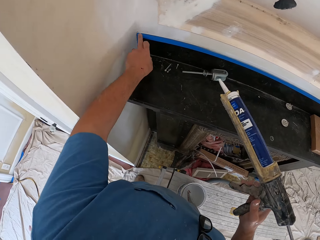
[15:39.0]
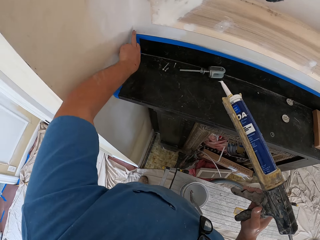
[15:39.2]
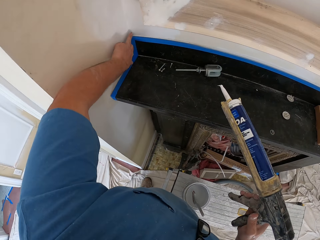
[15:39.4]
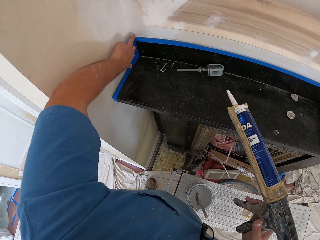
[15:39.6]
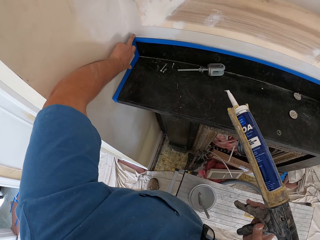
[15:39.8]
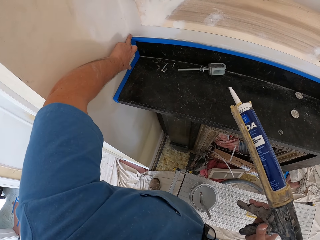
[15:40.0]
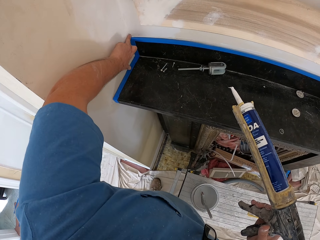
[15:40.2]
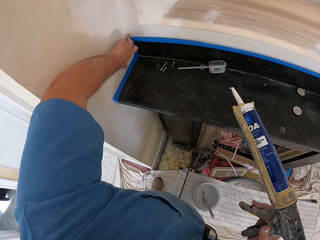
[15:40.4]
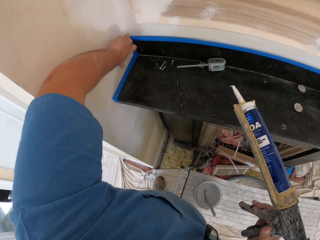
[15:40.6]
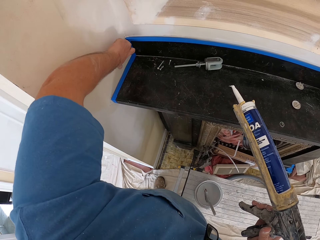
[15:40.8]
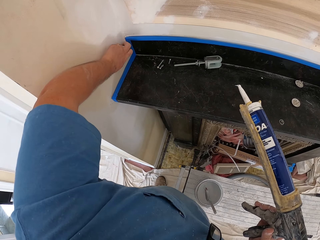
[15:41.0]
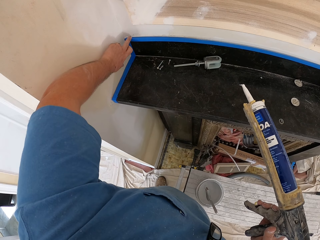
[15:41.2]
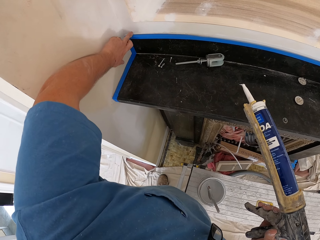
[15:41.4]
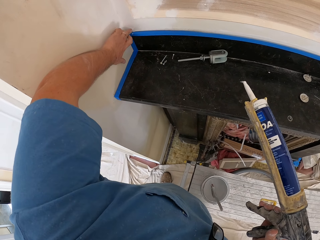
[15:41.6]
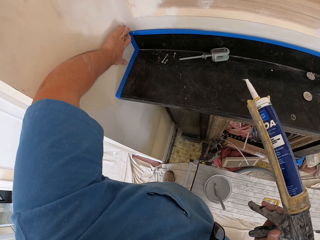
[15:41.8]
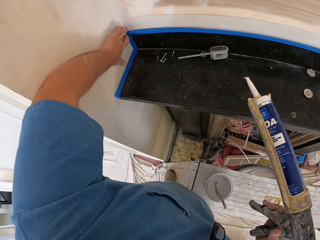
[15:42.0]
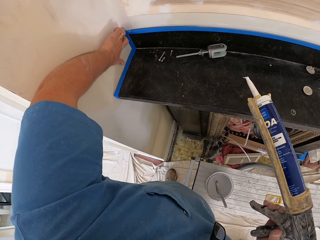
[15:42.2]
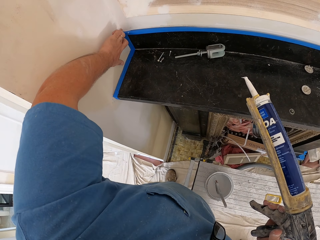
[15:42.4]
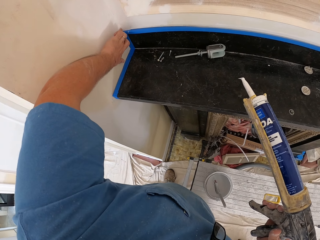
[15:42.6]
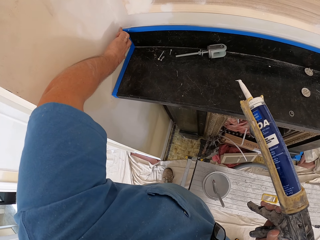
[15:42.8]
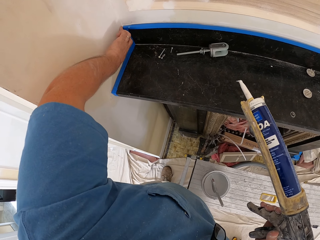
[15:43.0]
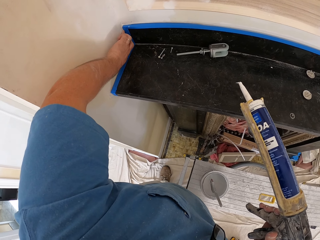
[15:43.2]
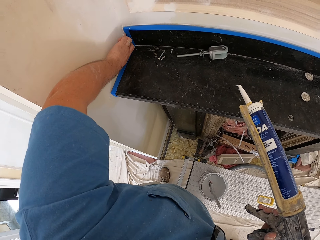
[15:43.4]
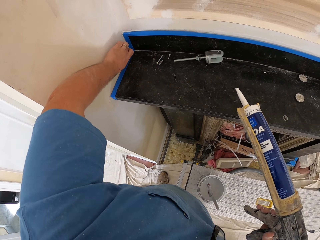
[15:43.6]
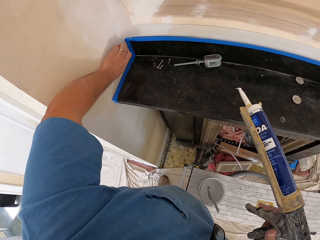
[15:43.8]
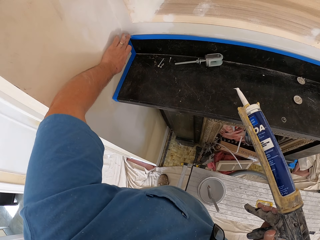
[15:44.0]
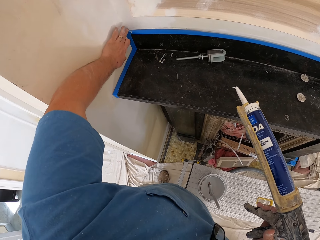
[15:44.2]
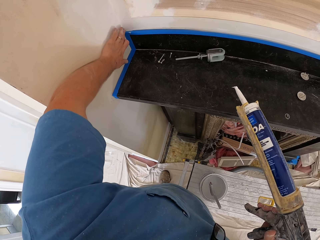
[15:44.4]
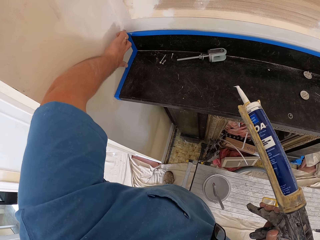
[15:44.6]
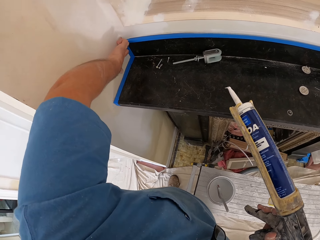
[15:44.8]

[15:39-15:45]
The camera wearer spreads the construction adhesive. He adjusts the glue on the wall with his left hand.

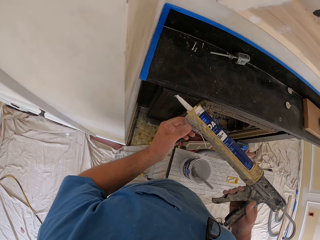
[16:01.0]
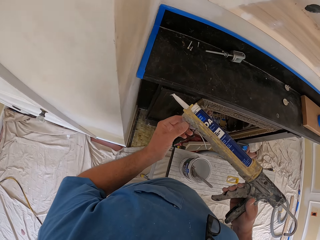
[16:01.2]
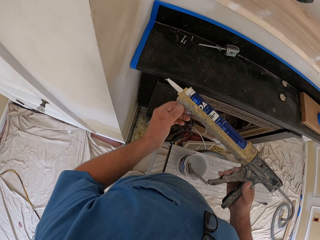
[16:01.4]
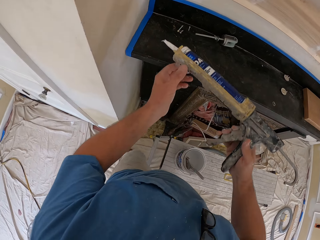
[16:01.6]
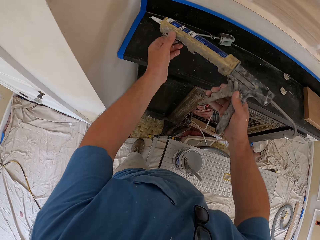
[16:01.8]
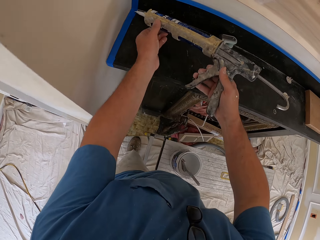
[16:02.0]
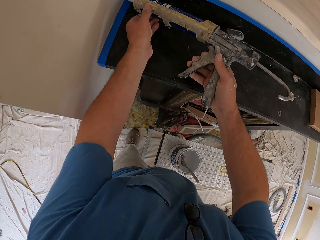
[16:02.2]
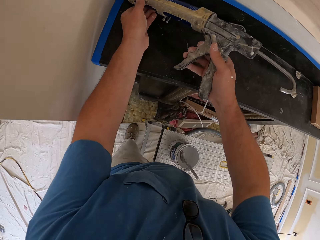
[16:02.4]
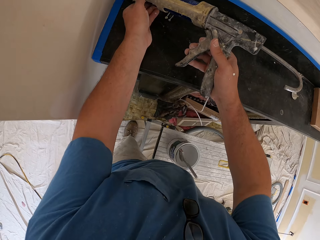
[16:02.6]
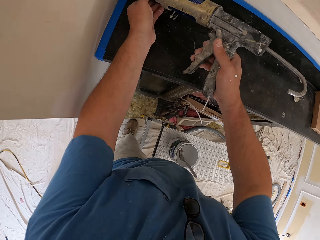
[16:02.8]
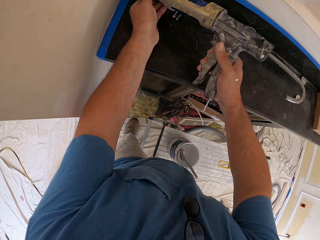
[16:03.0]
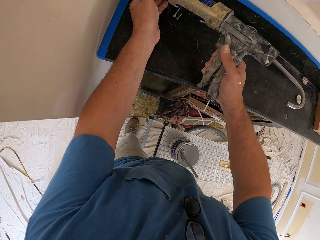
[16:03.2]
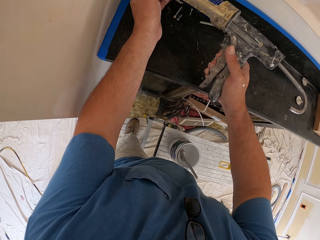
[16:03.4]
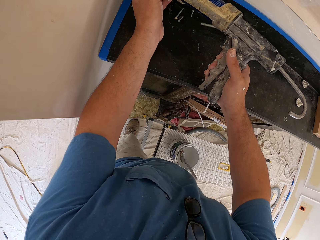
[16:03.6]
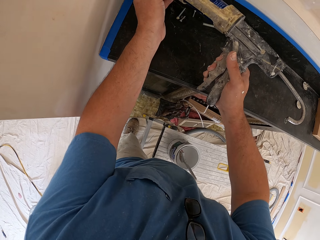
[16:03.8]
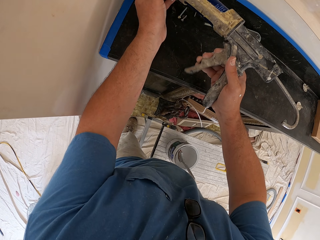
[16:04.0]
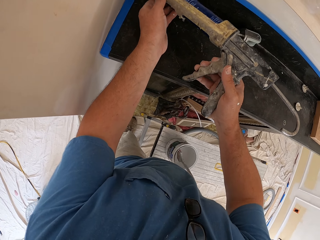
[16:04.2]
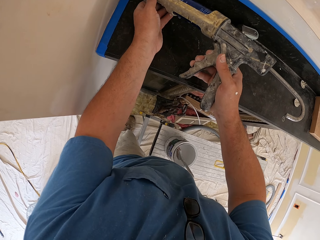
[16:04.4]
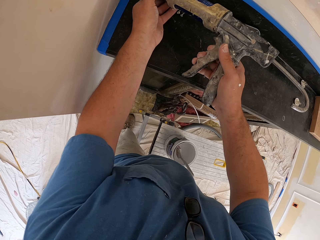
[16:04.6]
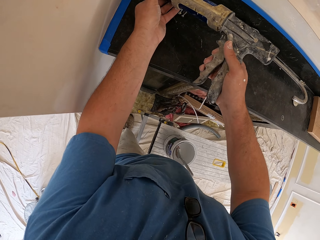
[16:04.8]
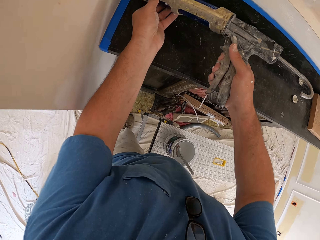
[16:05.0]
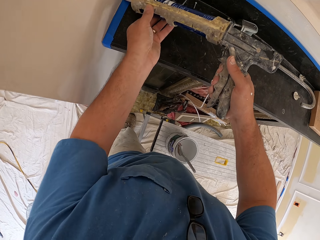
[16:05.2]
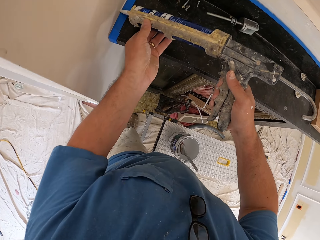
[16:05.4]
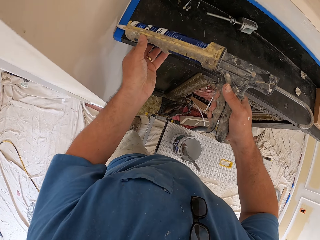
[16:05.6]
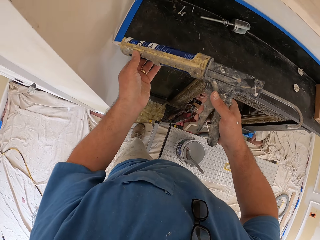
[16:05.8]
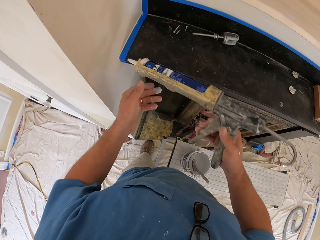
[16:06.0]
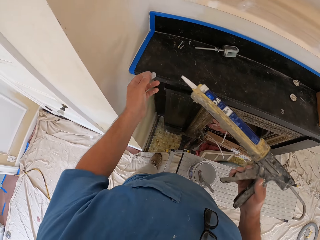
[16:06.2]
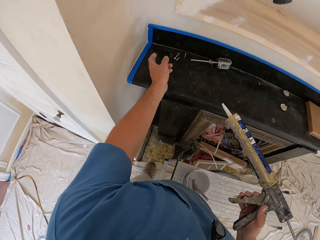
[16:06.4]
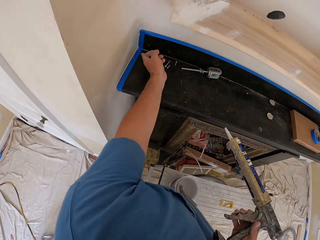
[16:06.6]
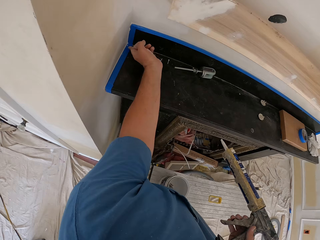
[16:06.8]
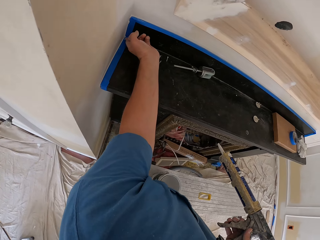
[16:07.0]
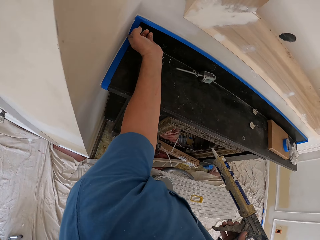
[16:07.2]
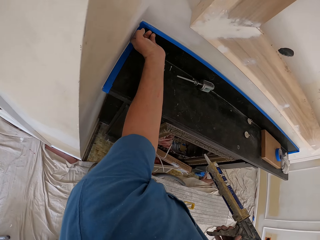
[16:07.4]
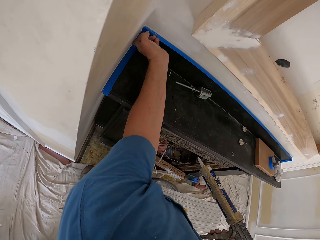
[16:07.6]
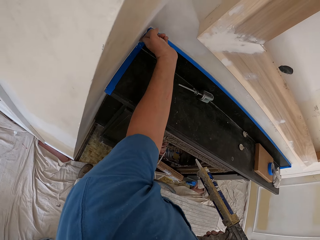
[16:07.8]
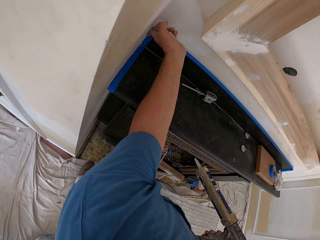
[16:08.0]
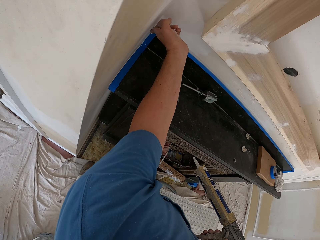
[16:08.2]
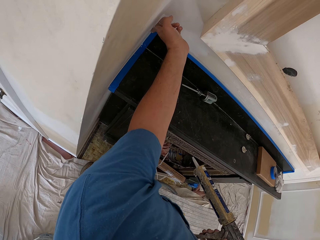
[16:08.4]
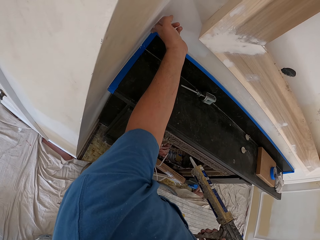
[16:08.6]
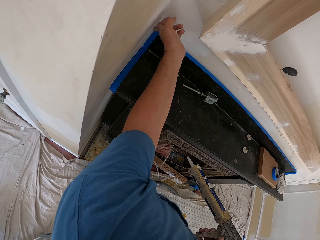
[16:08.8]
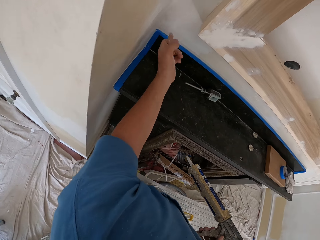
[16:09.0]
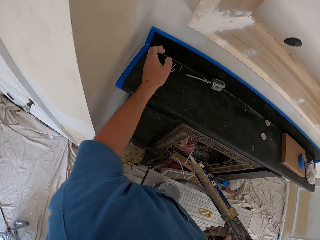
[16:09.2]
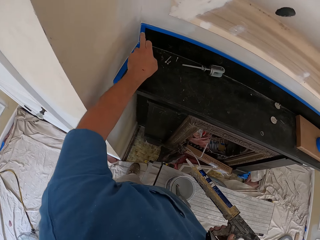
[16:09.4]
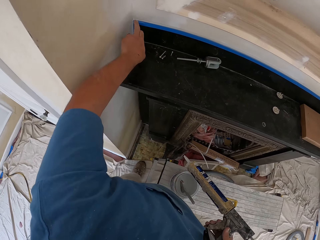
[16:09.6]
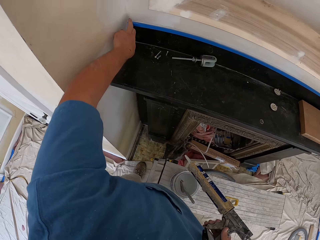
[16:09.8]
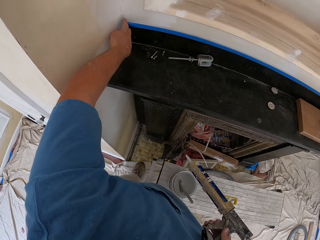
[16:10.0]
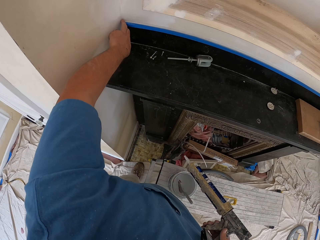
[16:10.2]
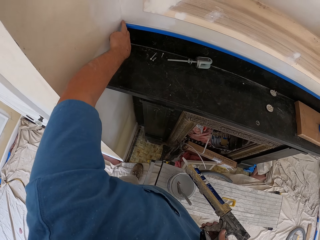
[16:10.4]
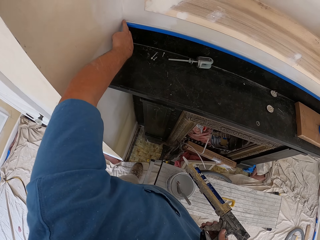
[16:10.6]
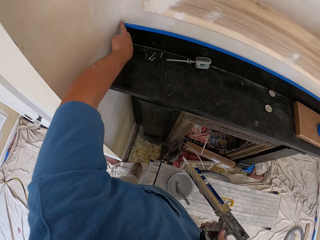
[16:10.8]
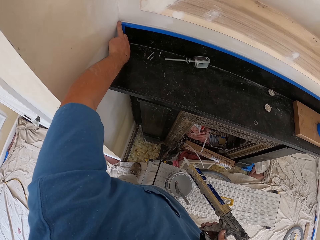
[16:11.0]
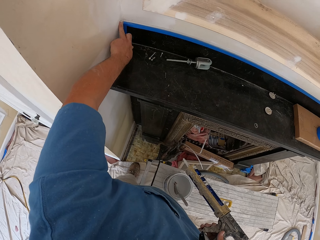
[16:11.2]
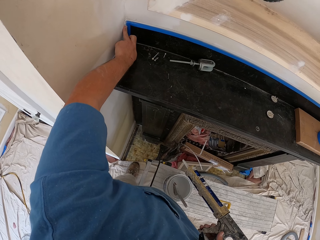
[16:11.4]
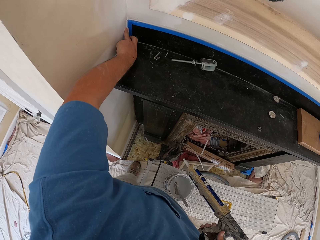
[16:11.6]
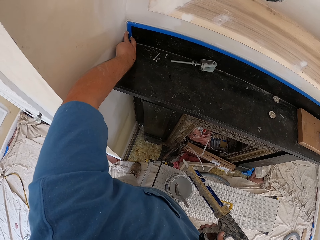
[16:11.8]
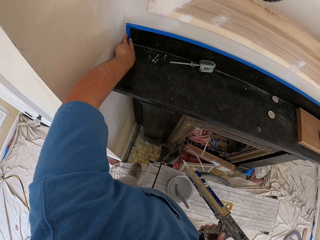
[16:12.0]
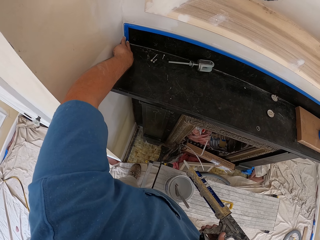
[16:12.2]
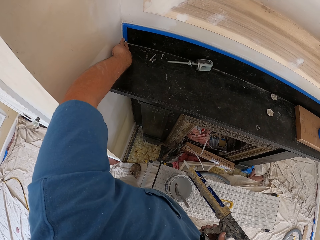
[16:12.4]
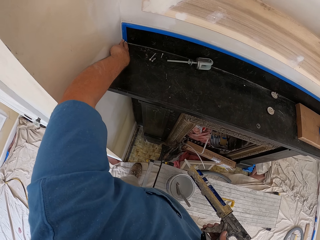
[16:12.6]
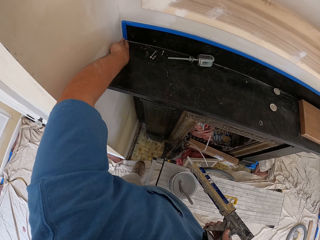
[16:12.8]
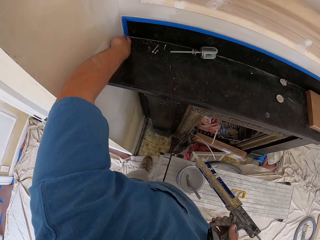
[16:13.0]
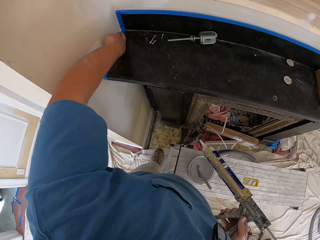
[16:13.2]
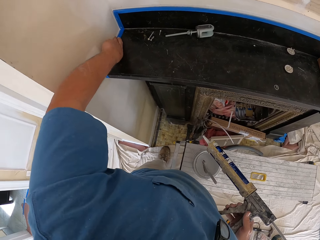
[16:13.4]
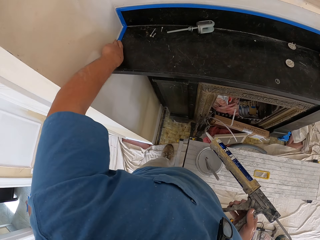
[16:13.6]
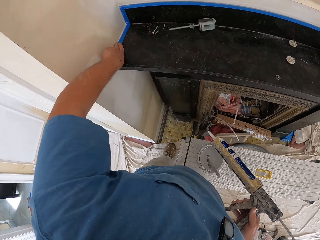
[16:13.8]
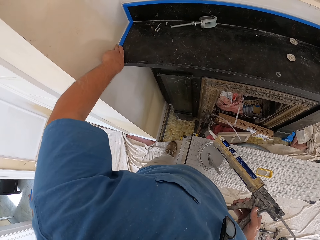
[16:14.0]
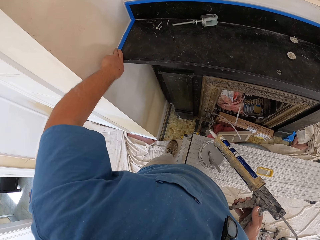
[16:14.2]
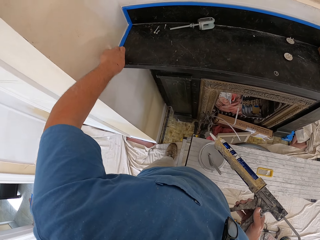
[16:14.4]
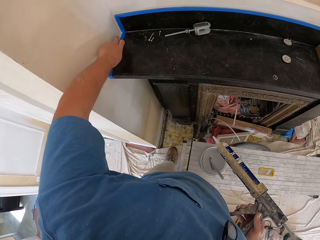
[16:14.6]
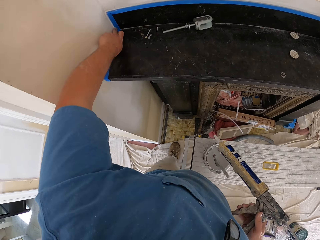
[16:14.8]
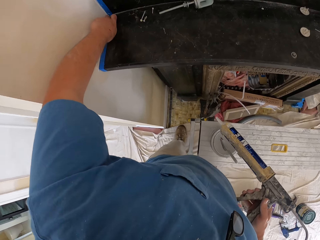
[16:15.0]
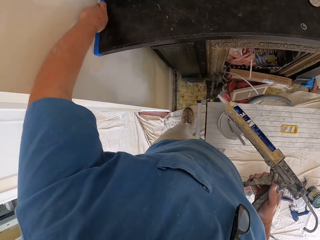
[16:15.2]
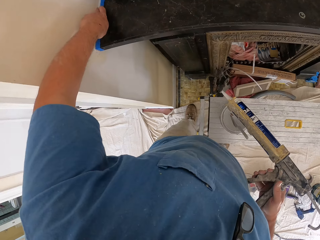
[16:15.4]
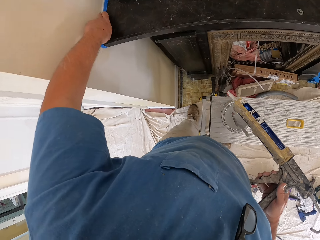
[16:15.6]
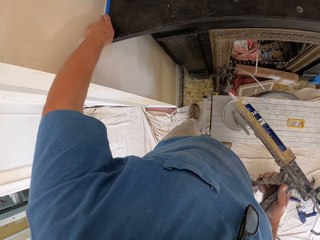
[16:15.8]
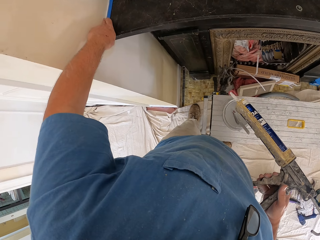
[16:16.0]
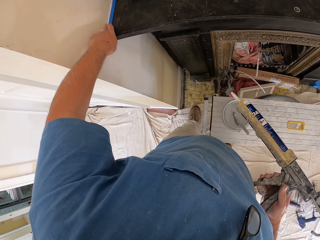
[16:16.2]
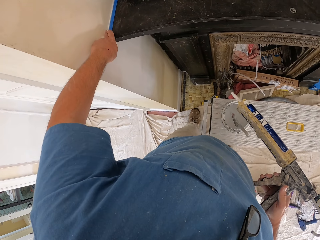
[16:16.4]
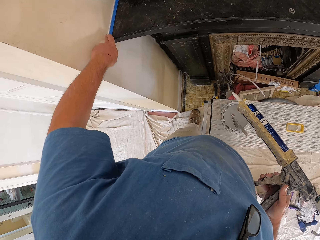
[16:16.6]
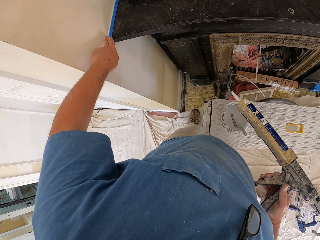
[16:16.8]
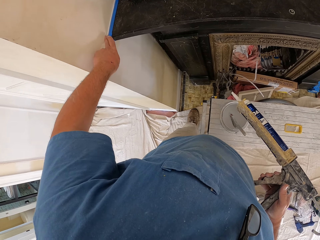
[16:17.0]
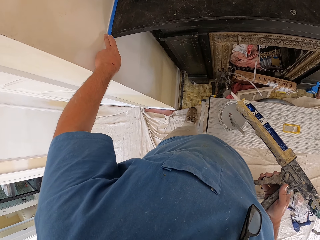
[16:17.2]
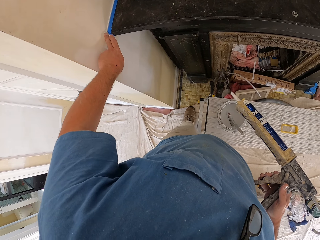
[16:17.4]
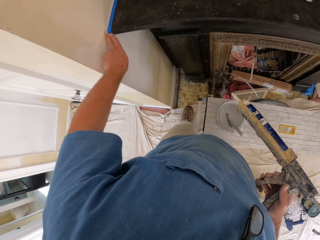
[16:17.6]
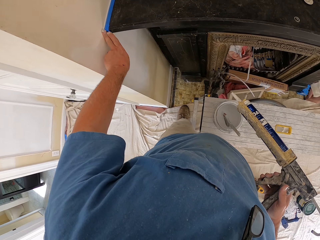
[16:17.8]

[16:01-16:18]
The camera wearer applies glue on the wall with the caulking gun. He spreads the construction adhesive. He adjusts the glue on the wall with his left hand.
